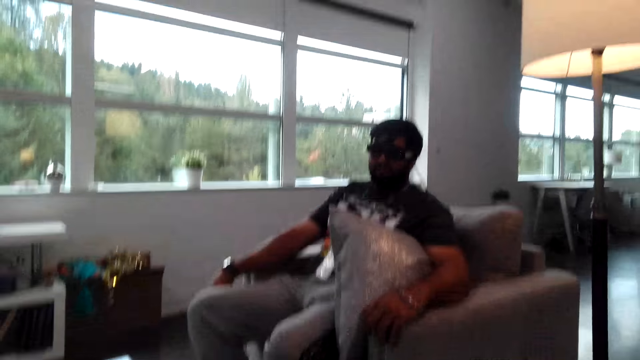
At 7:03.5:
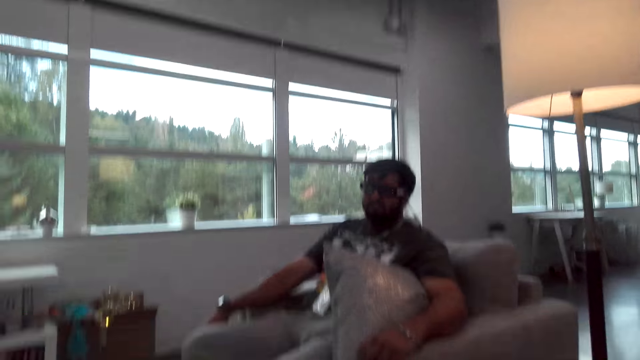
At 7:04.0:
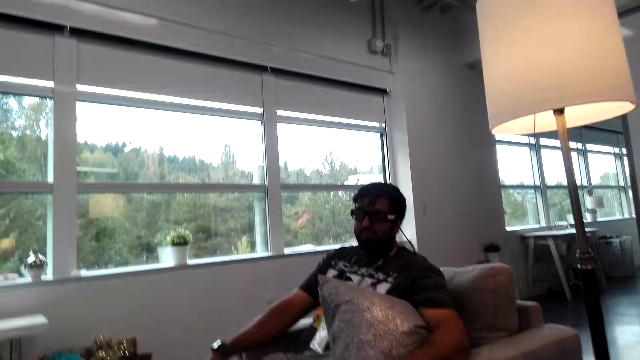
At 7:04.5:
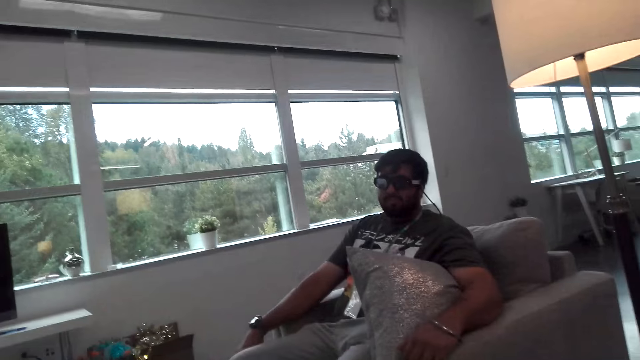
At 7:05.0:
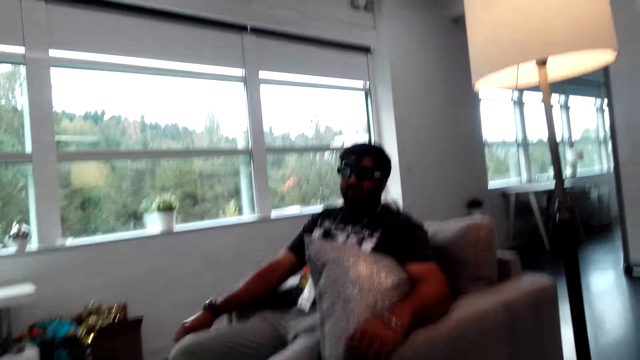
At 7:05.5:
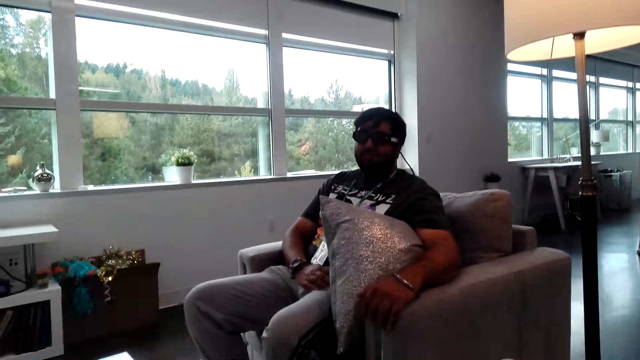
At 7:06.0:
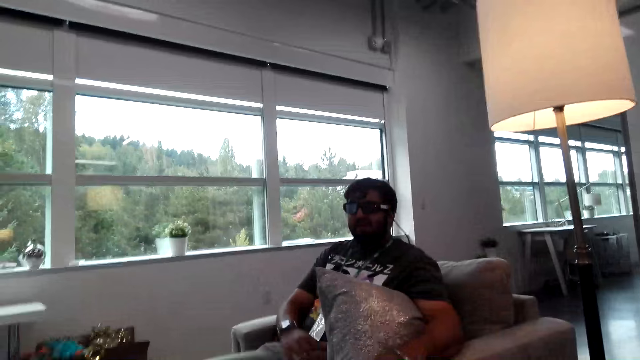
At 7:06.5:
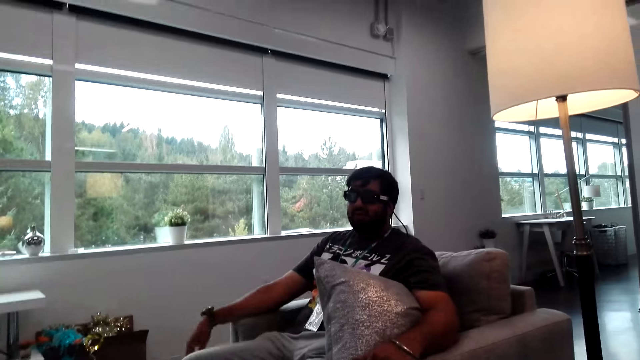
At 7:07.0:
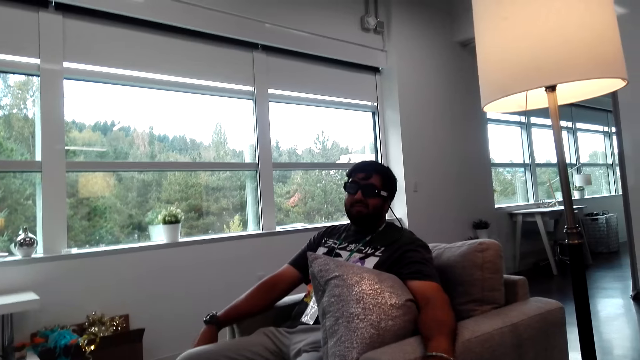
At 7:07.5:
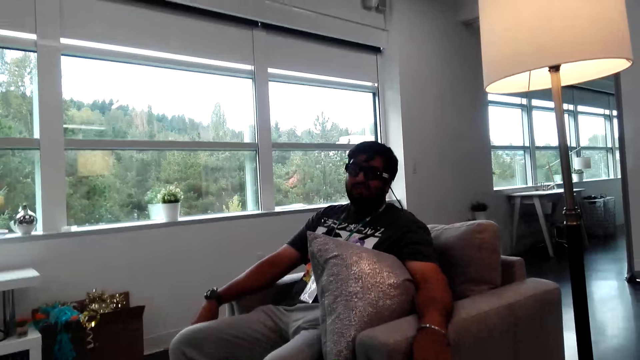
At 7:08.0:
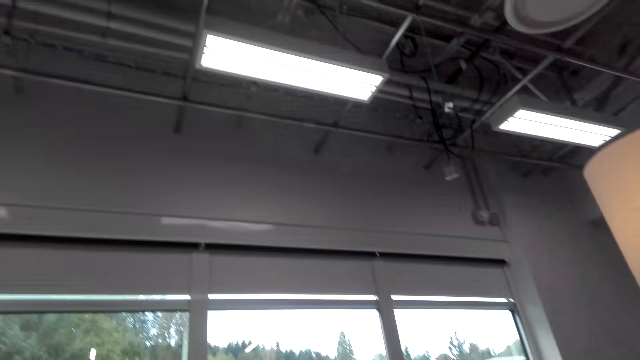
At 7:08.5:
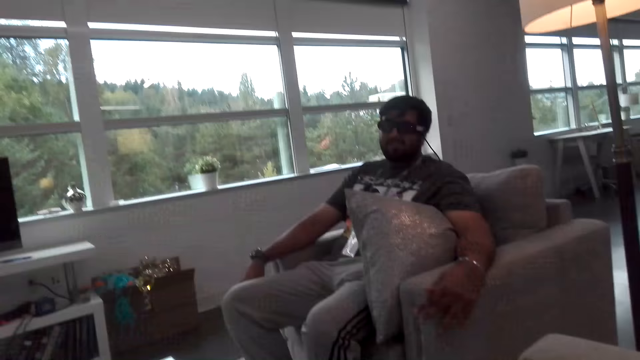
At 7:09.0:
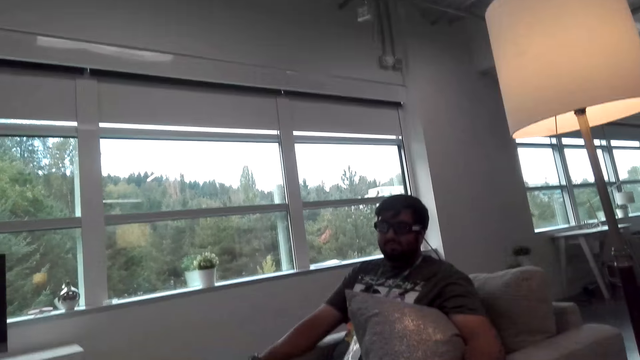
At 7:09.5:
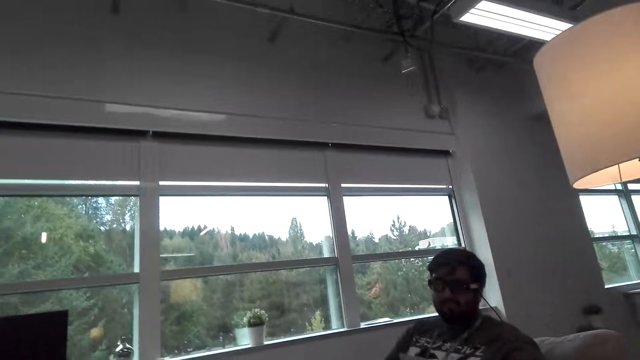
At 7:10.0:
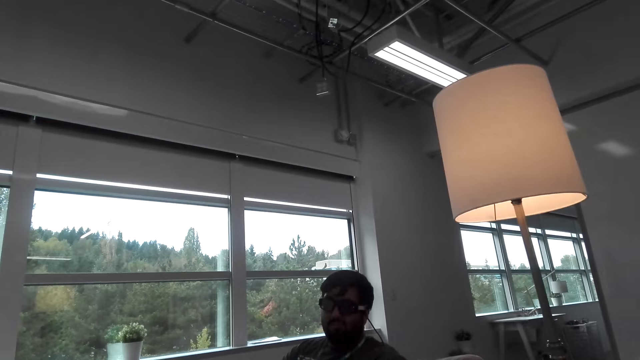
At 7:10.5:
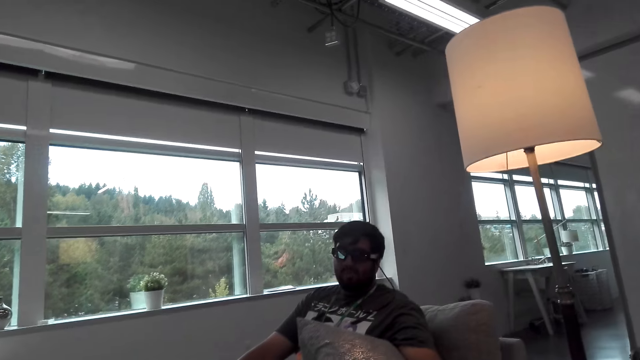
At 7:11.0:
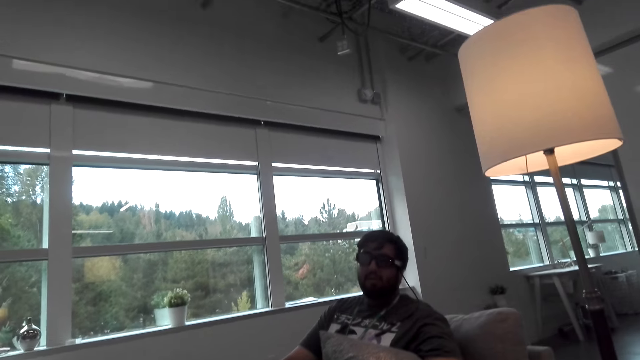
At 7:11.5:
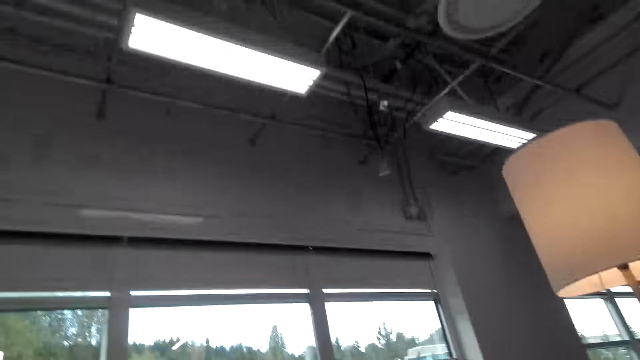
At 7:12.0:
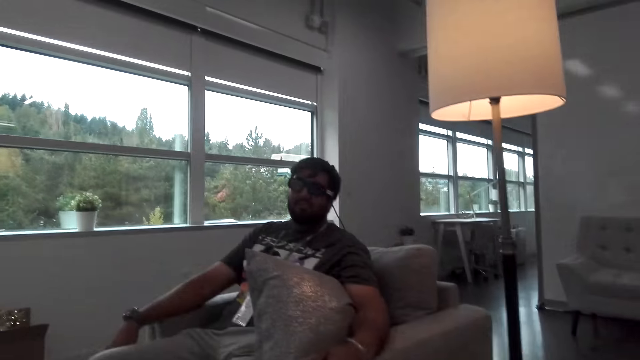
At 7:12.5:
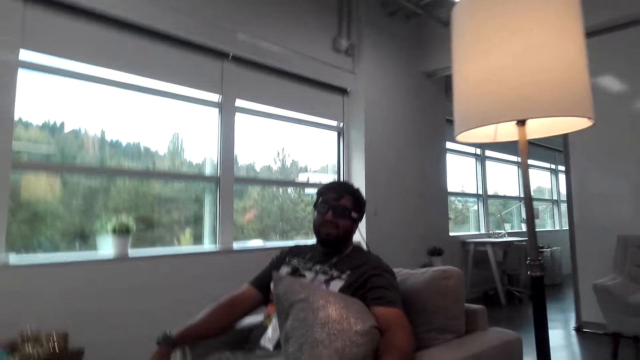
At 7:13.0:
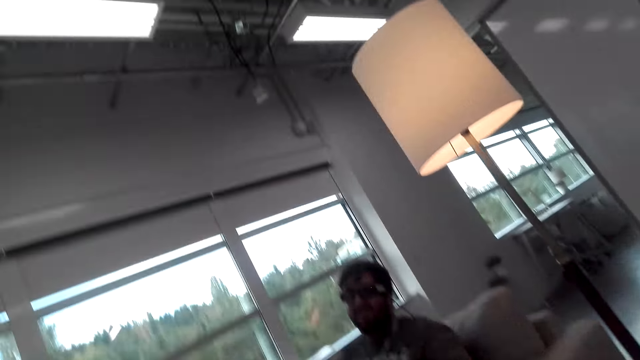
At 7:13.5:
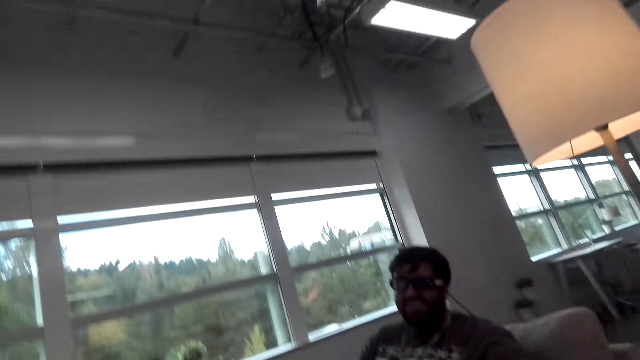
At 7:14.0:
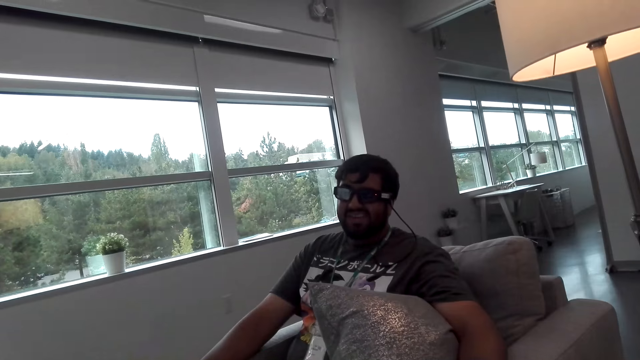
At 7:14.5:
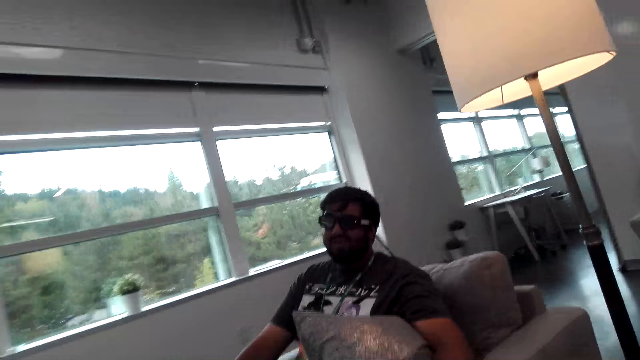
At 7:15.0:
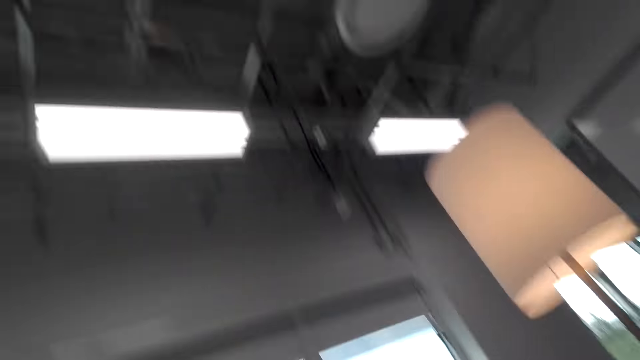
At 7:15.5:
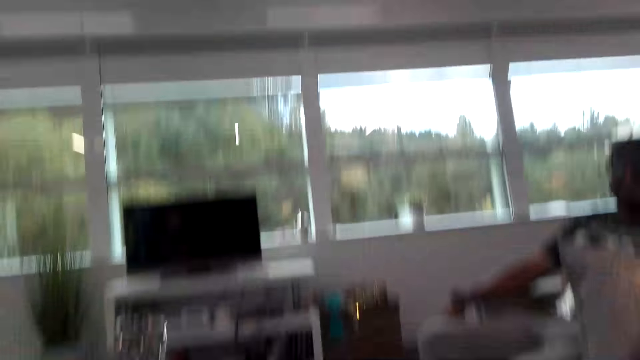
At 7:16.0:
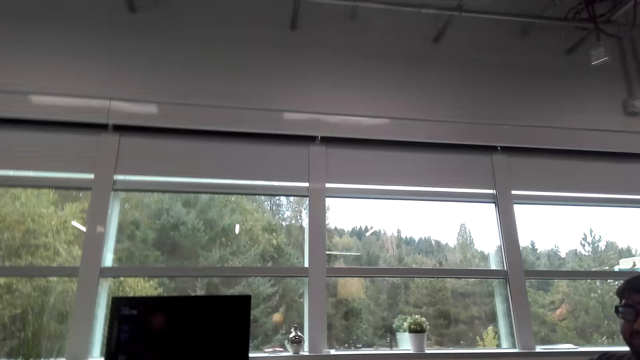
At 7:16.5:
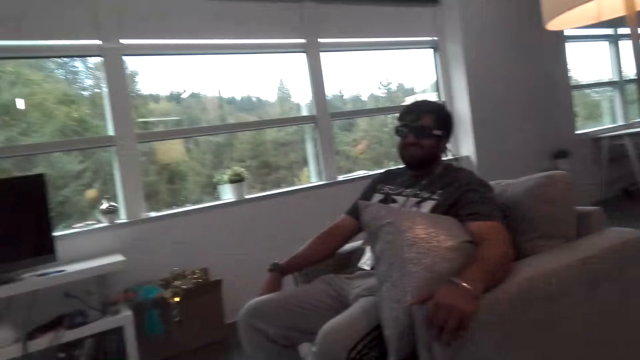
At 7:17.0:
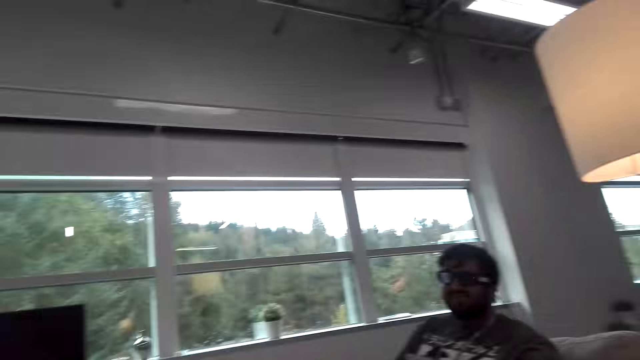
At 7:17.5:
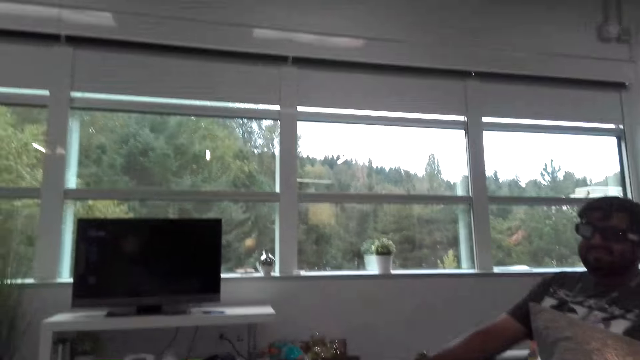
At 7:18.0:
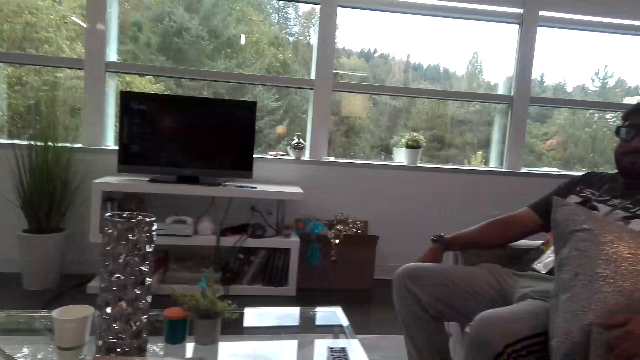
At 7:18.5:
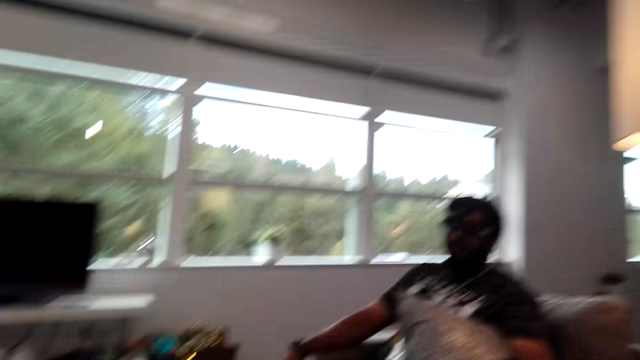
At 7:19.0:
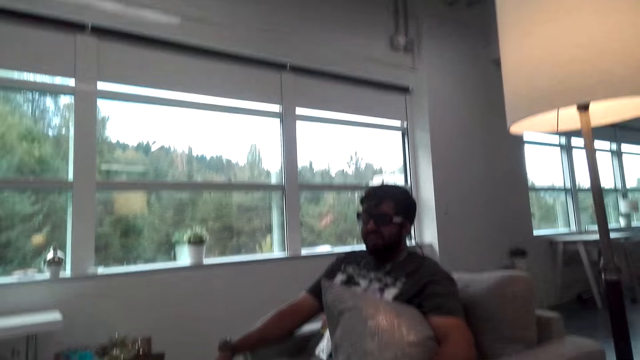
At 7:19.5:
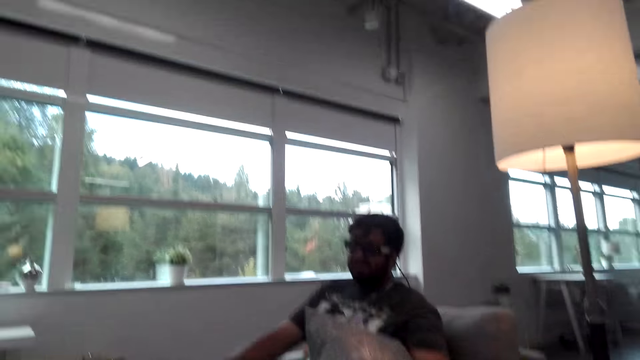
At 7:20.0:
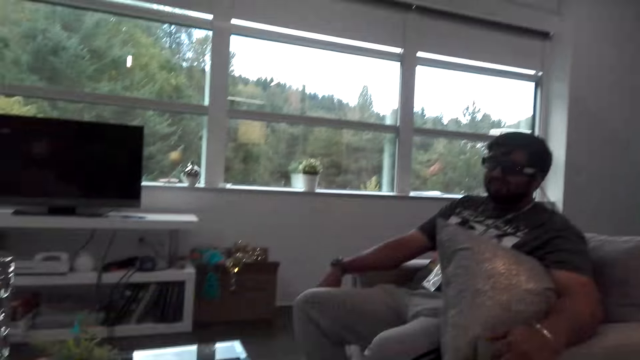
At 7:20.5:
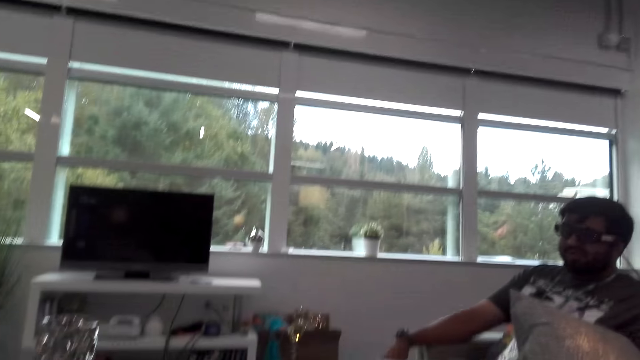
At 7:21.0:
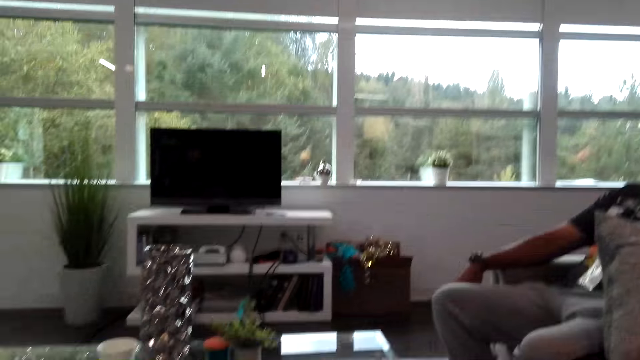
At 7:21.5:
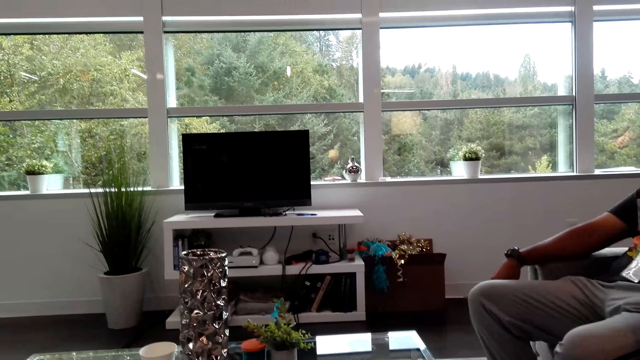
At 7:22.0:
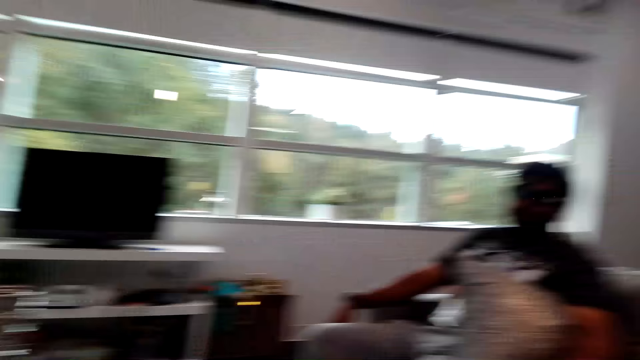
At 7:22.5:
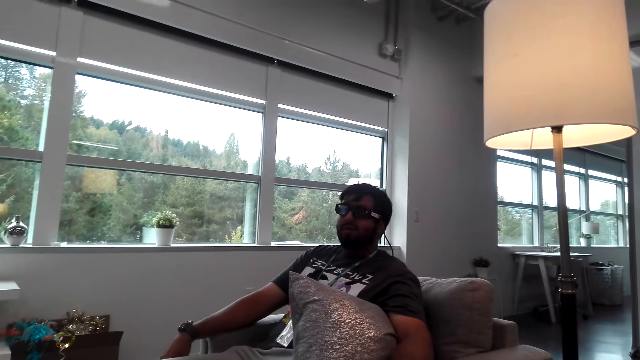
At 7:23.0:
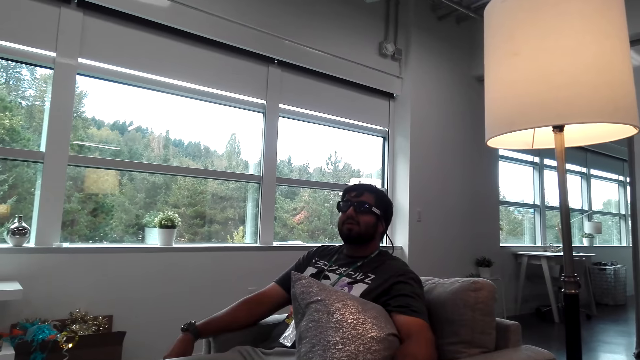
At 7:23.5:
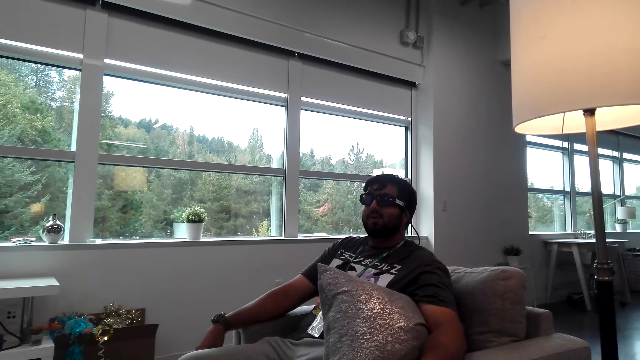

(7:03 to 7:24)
A man places a hand on his leg. He places a hand on the chair. The camera wearer looks around the house. They converse with the man.
